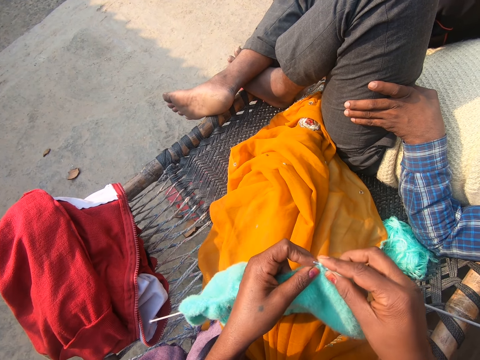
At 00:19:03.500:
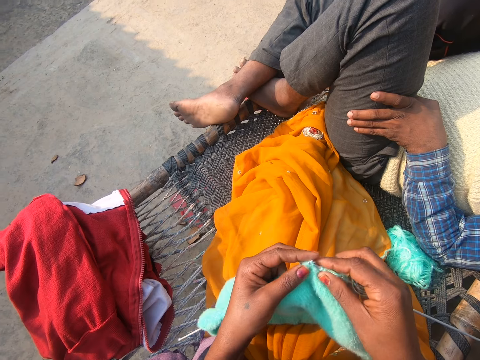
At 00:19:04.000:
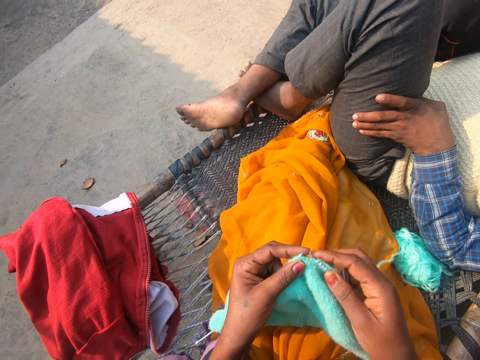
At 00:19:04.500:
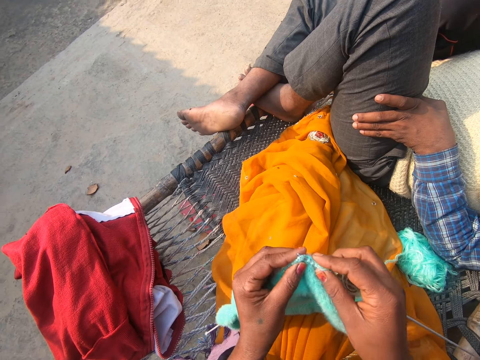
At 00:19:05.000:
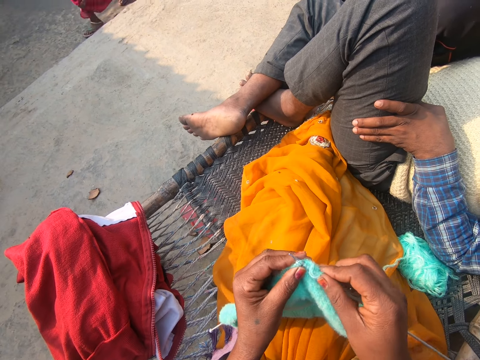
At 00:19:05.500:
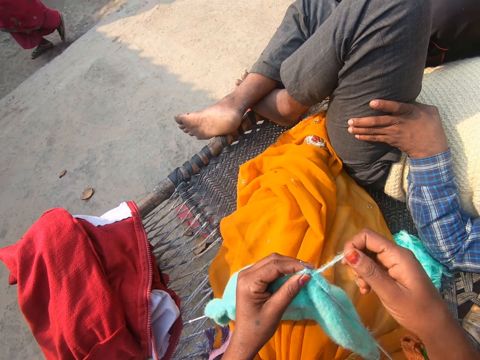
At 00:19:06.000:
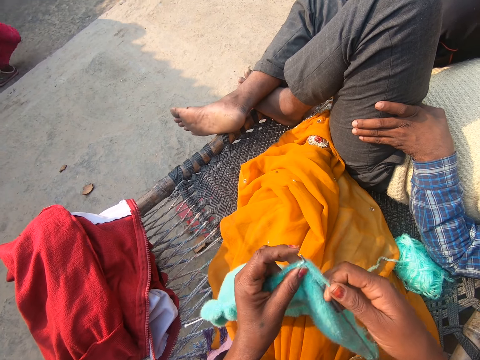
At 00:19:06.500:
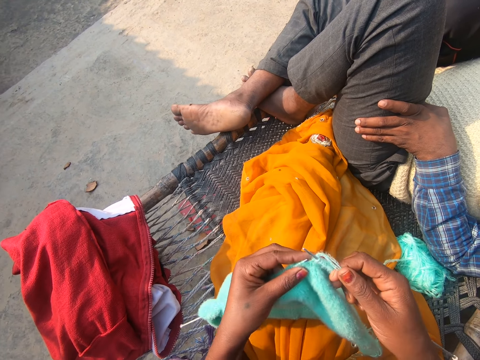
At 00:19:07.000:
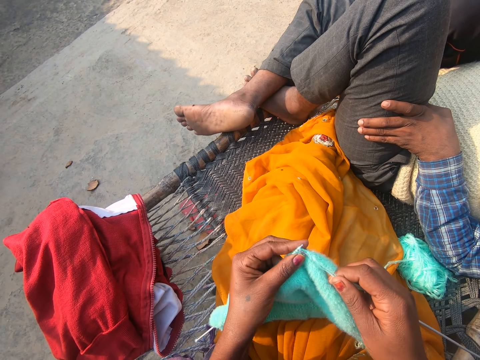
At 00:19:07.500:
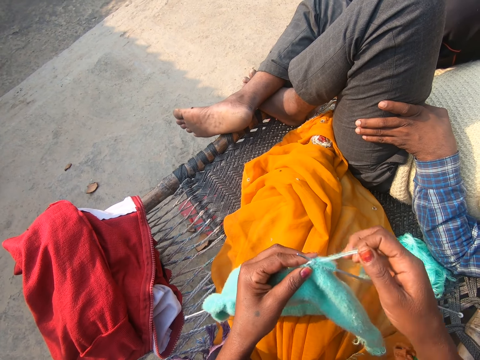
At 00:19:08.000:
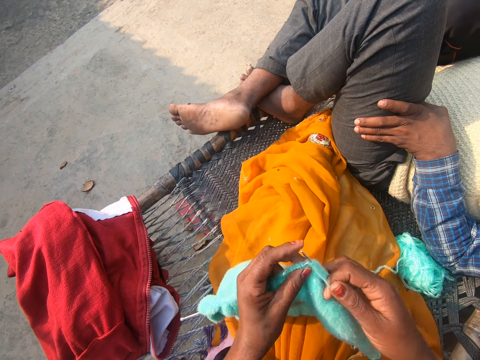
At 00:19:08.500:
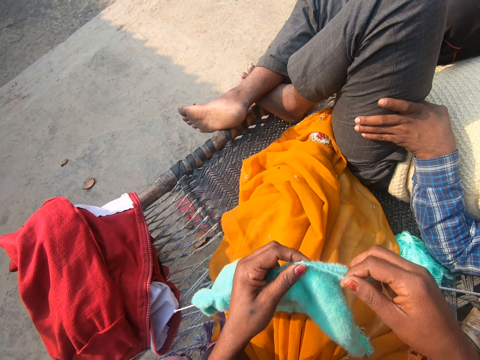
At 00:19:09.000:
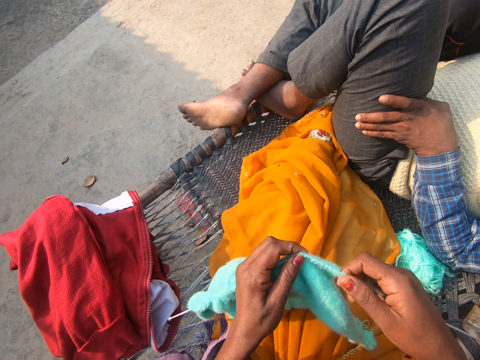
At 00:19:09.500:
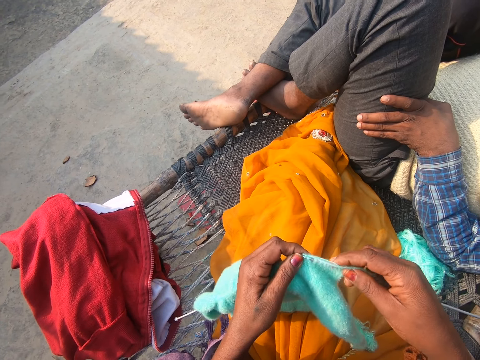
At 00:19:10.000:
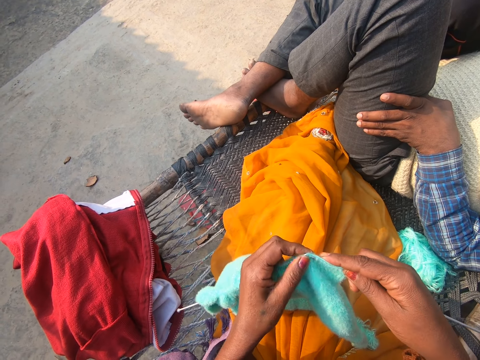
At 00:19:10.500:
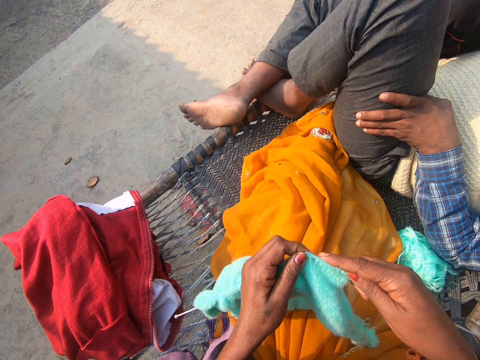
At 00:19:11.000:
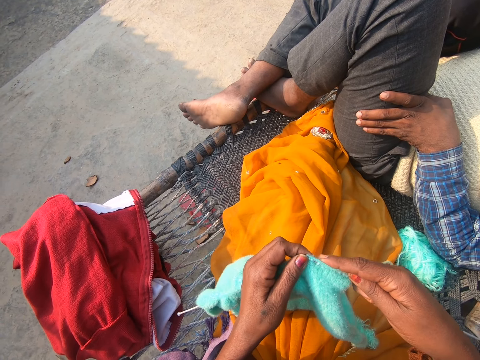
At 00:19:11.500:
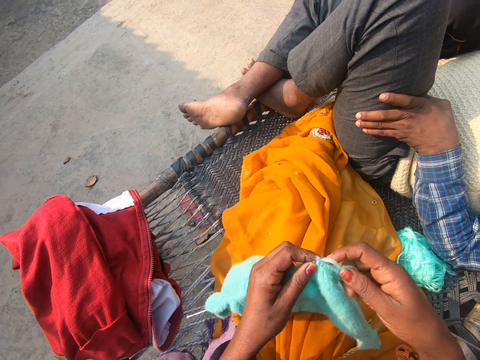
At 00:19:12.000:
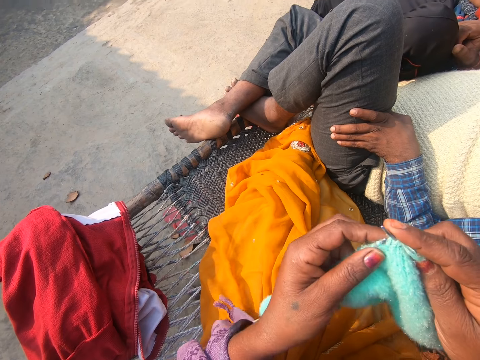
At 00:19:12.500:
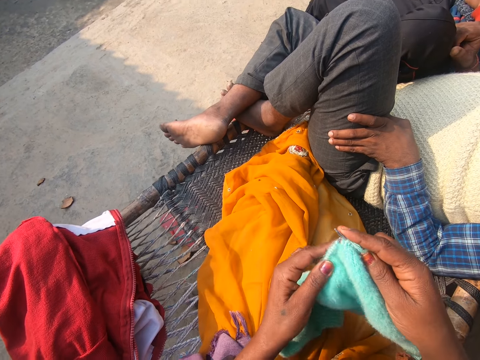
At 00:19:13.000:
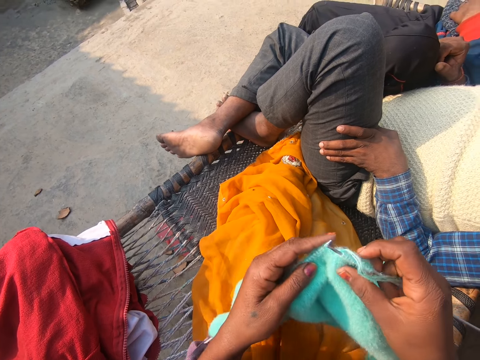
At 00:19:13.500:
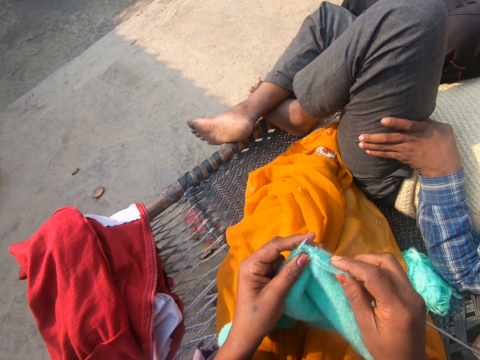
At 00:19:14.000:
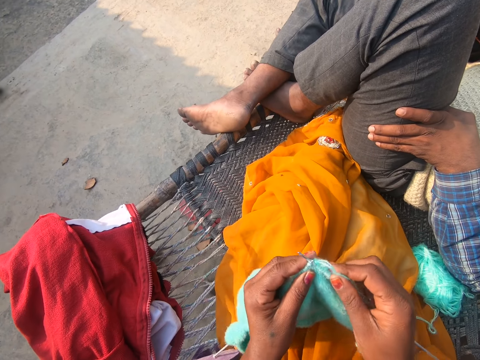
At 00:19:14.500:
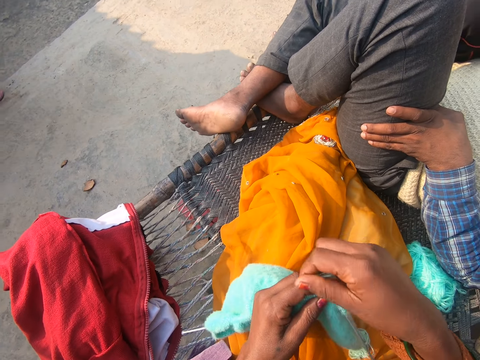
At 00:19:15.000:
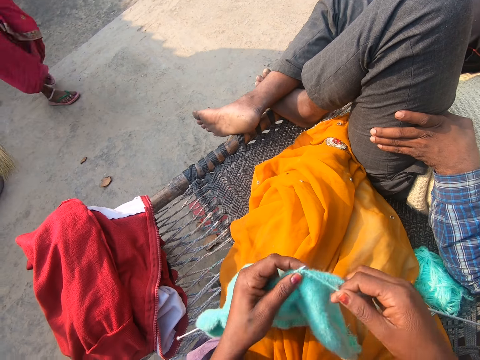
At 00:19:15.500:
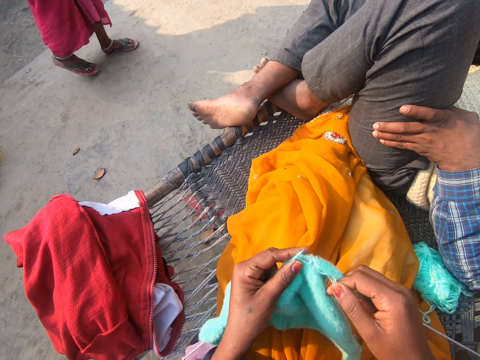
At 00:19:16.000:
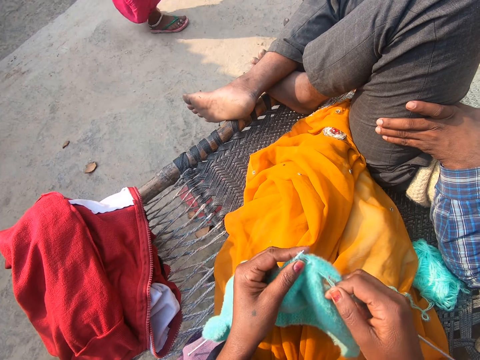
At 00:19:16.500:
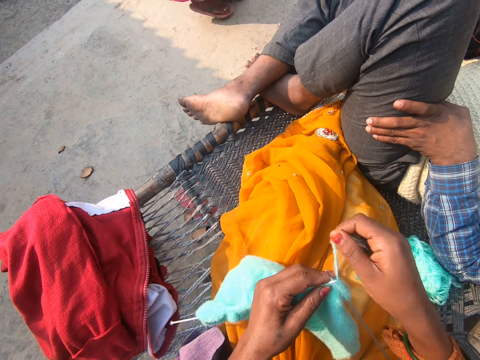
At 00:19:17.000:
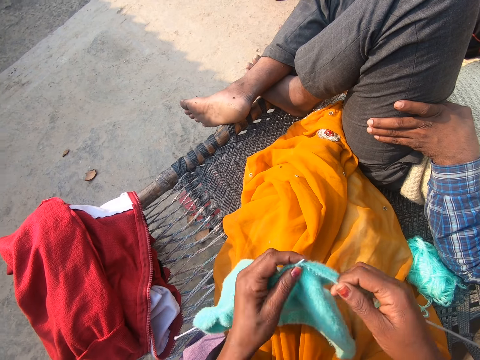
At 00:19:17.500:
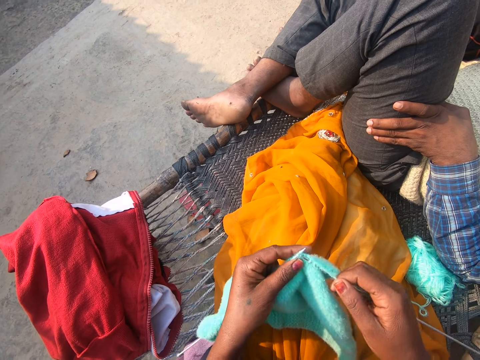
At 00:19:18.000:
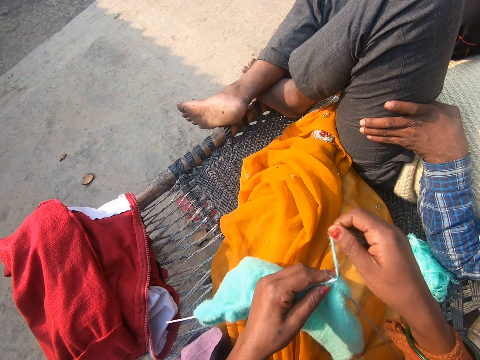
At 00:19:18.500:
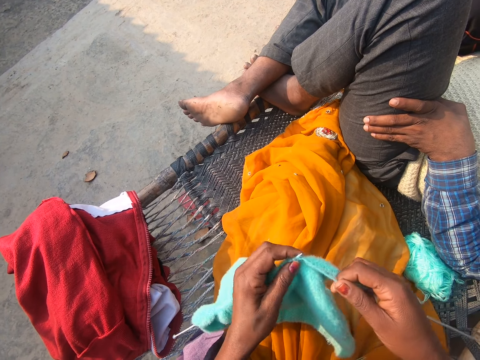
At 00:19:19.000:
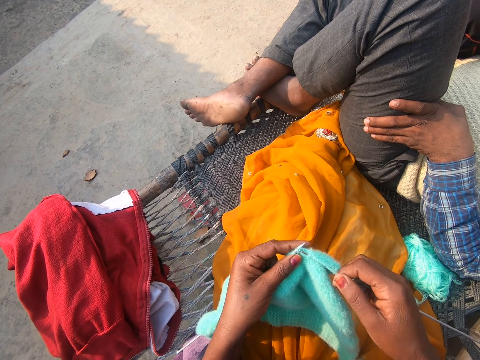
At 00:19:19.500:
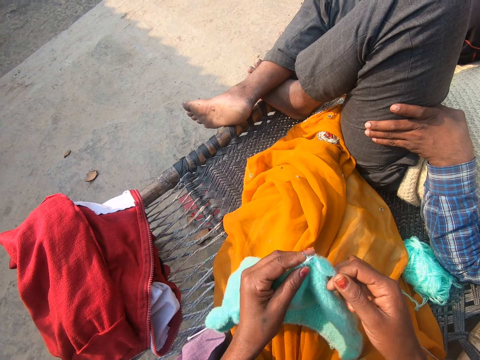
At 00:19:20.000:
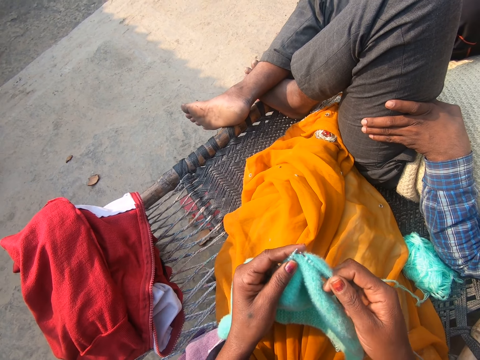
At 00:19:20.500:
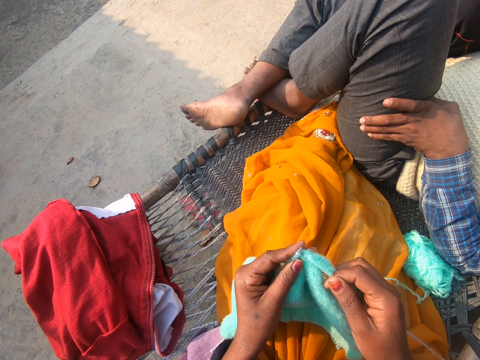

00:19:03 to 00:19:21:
A woman walks by. The camera wearer puts the knitting yarn over the knitting needle. They knit a garment with the knitting needle. They put the knitting yarn over the knitting needle. The woman walks by. The camera wearer knits the garment with the knitting needle. They put the knitting yarn over the knitting needle. They knit the garment with the knitting needle. They put the knitting yarn over the knitting needle. They knit the garment with the knitting needle.

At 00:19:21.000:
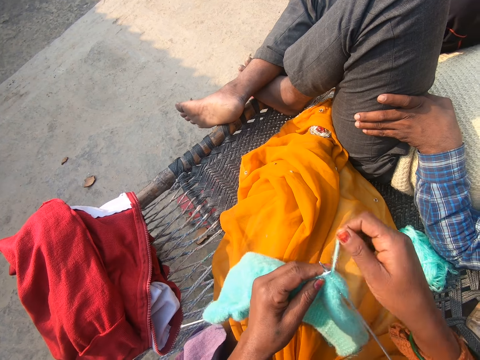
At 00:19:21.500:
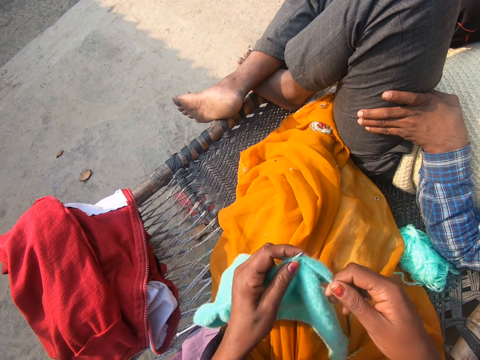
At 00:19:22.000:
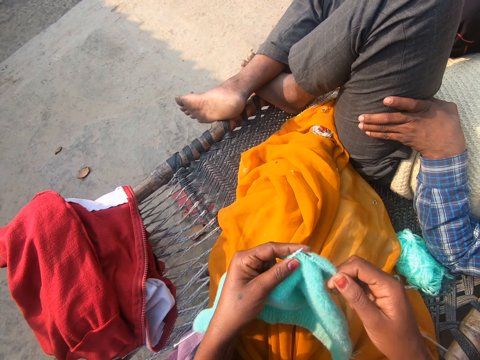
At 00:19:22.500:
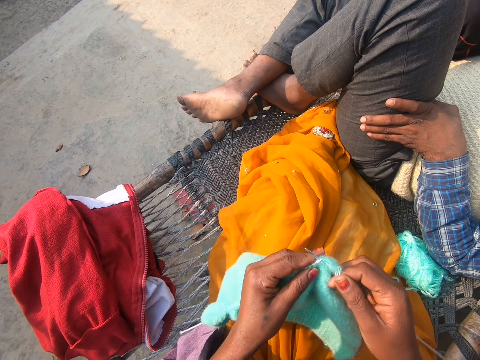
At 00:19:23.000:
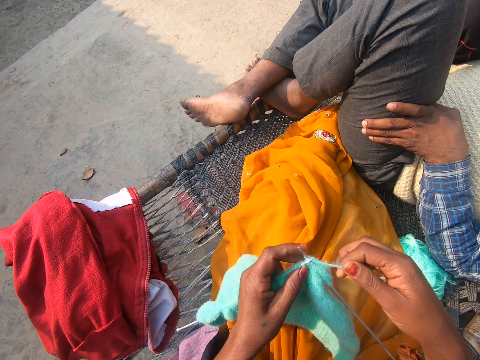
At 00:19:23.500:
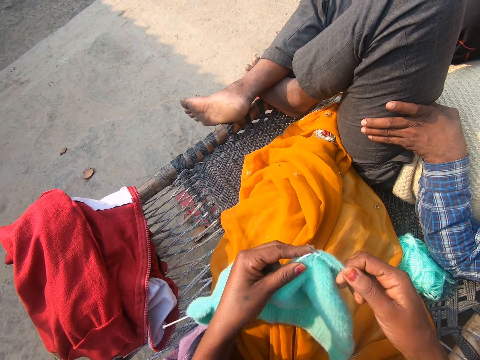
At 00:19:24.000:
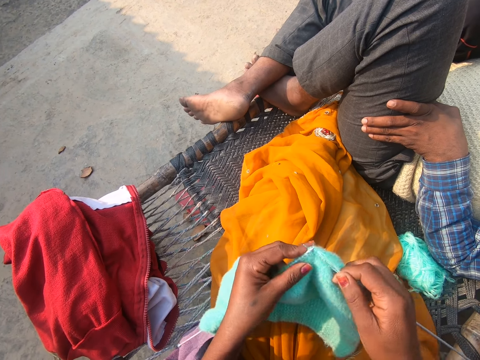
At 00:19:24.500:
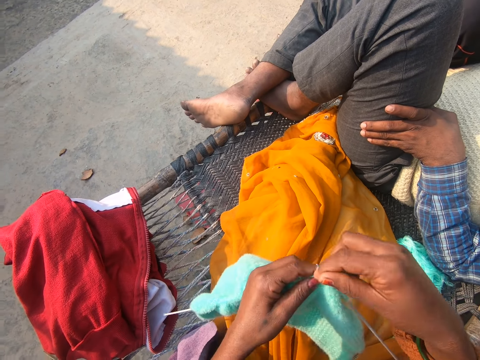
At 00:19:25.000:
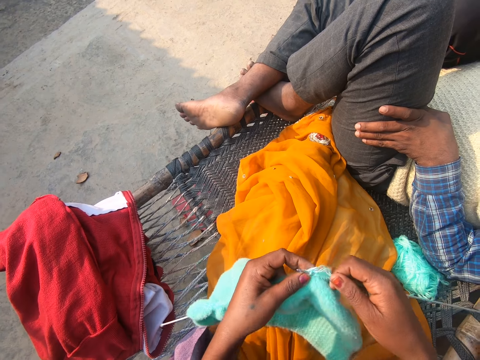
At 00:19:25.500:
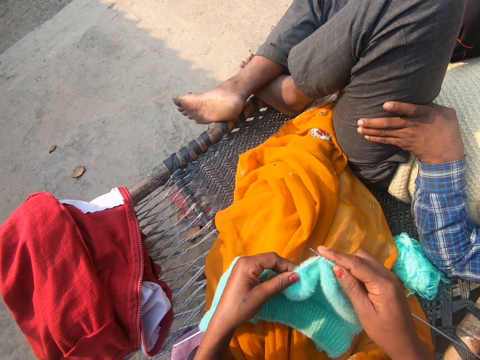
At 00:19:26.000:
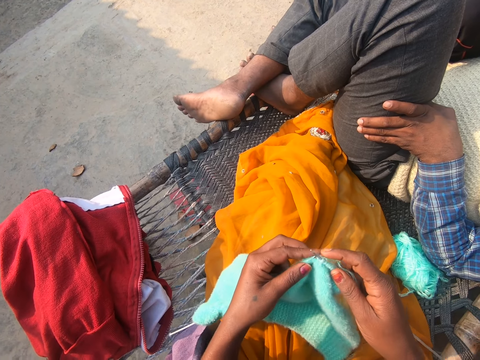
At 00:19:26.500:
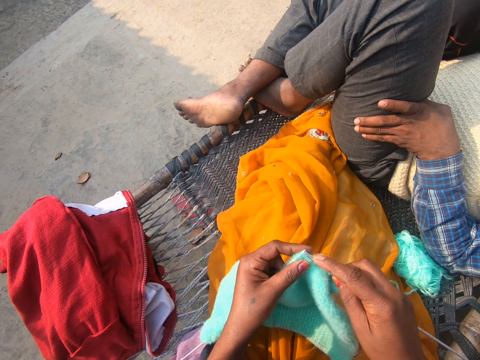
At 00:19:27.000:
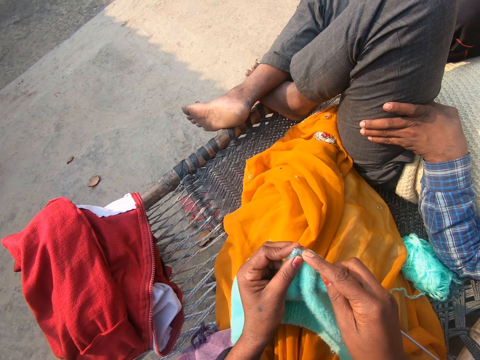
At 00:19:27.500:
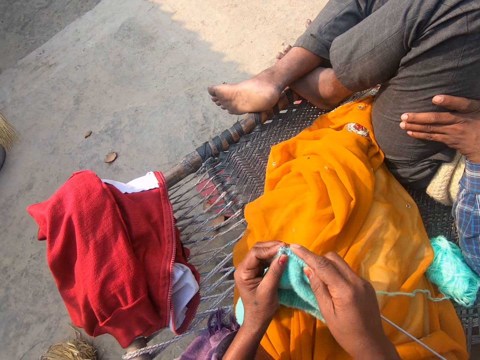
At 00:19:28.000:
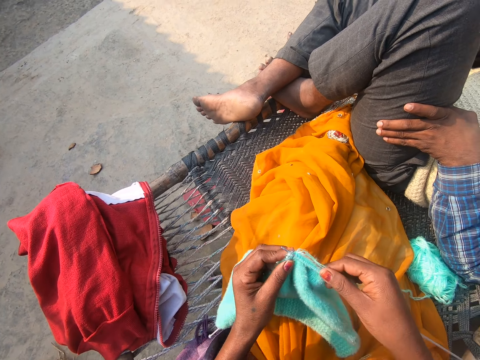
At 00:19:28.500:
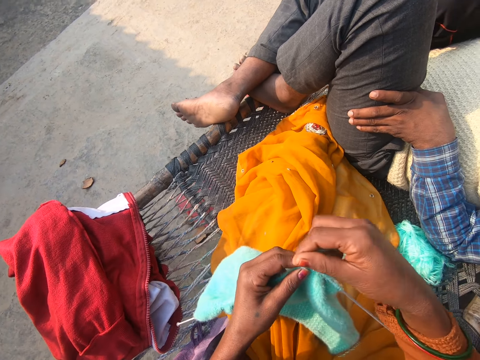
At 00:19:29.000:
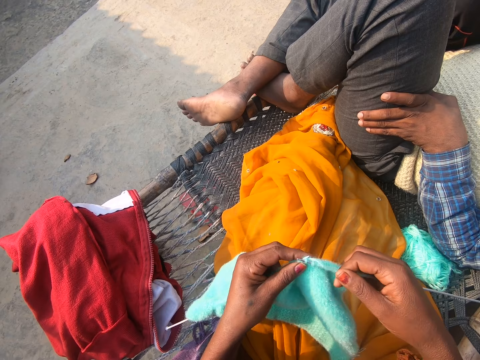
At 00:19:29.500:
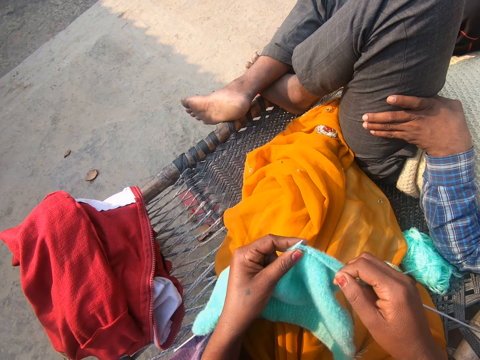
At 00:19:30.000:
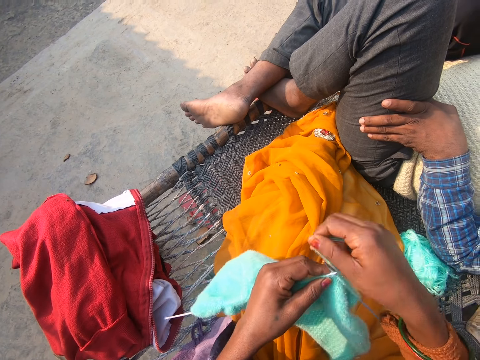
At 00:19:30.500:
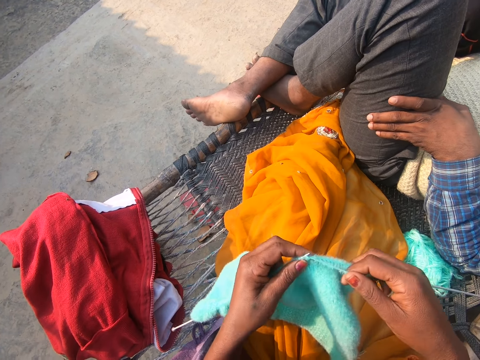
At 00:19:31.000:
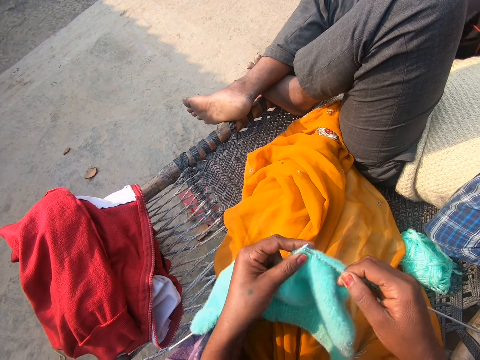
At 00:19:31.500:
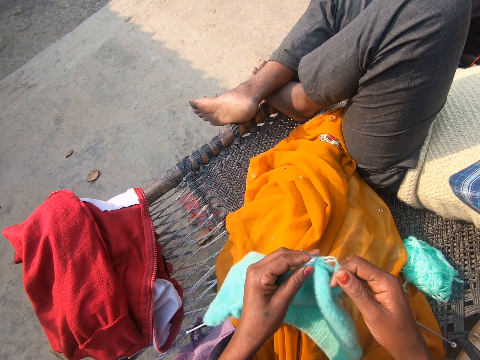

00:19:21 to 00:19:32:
The camera wearer puts the knitting yarn over the knitting needle. They knit a garment with the knitting needle. They put the knitting yarn over the knitting needle. They knit the garment with the knitting needle. They put the knitting yarn over the knitting needle. They knit the garment with the knitting needle. They push the garment on the knitting needle. They knit the garment with the knitting needle. They put the knitting yarn over the knitting needle. They knit the garment with the knitting needle.
